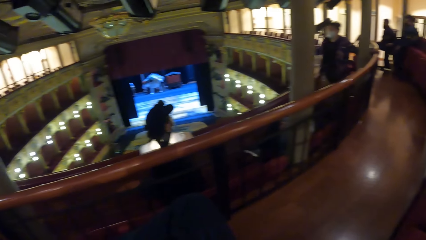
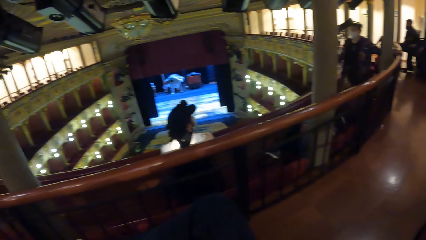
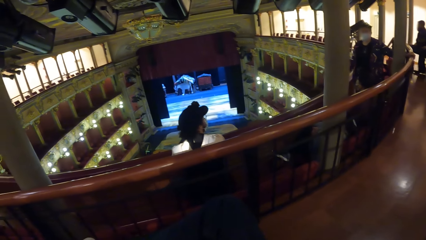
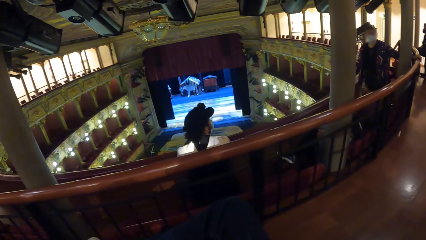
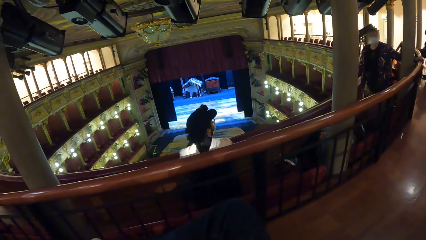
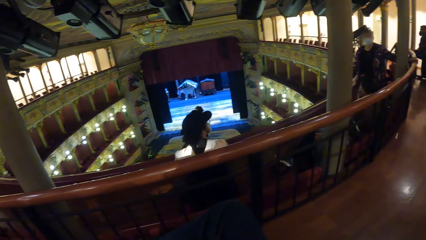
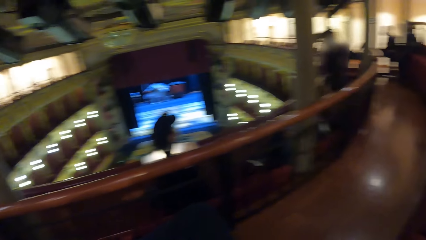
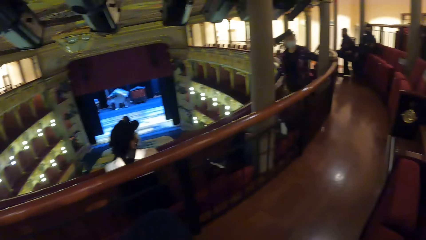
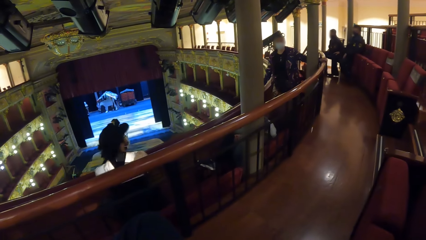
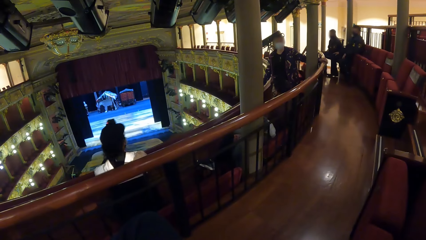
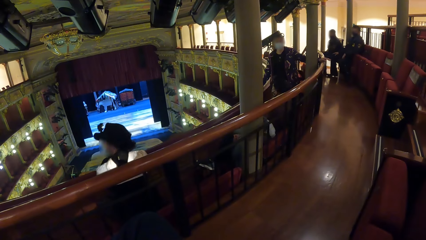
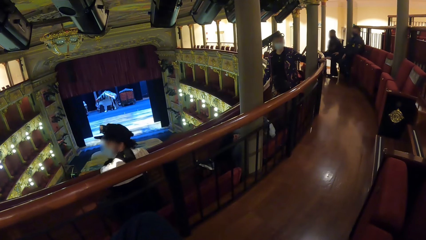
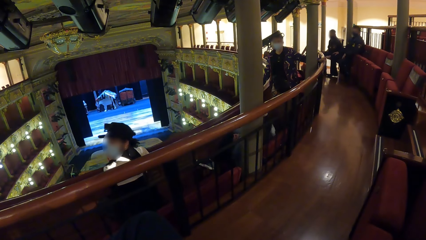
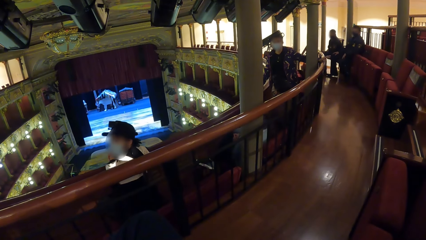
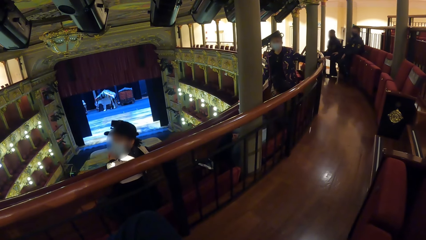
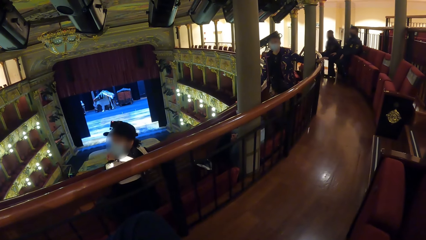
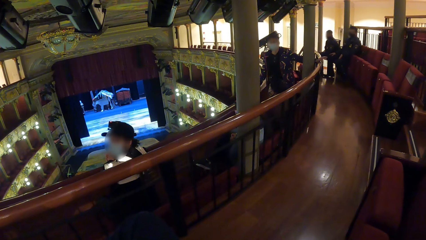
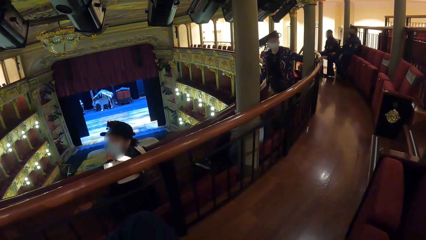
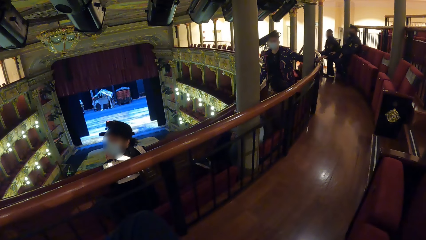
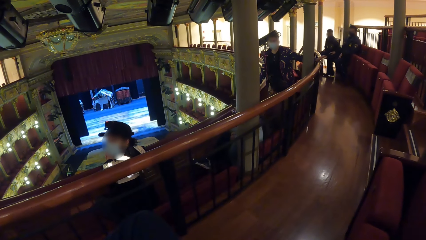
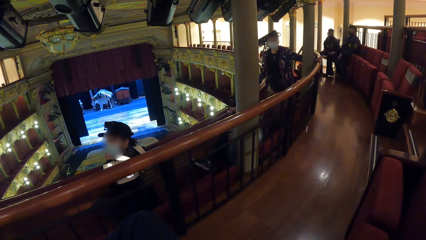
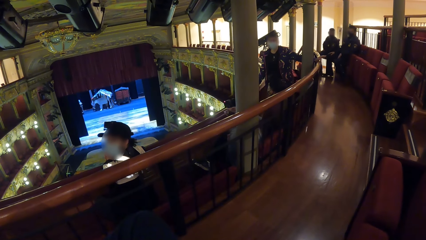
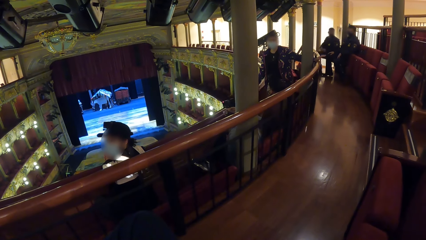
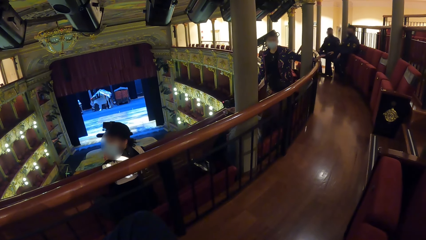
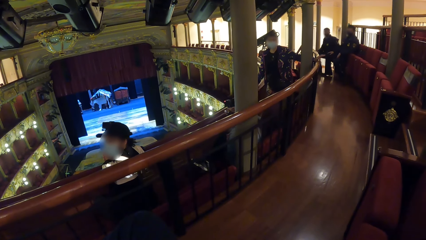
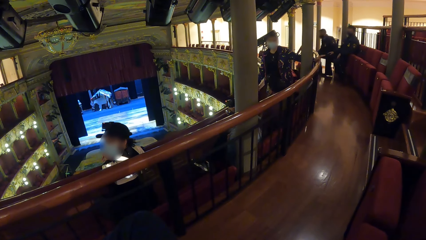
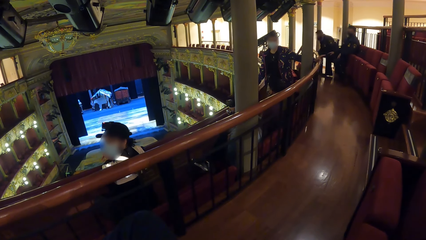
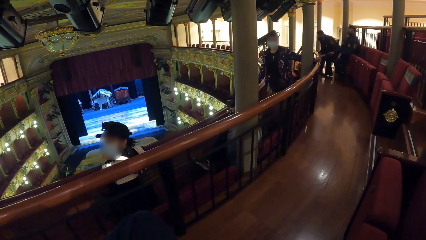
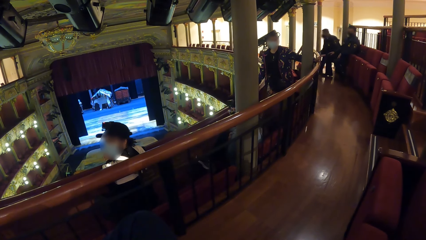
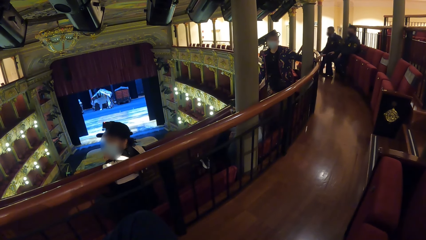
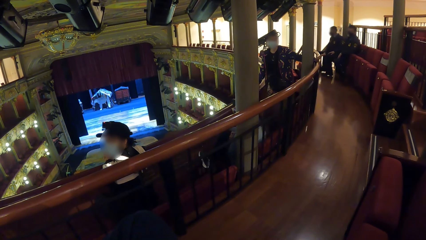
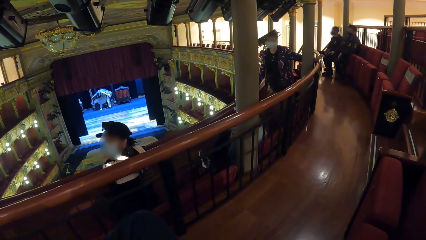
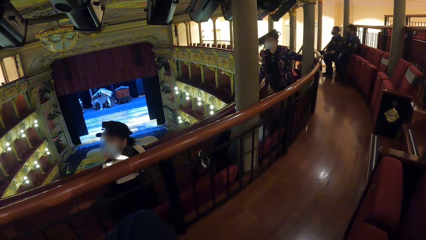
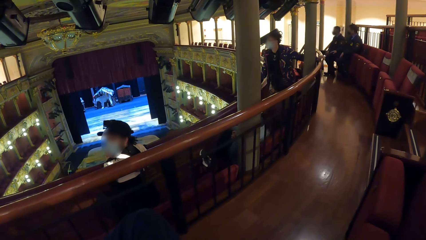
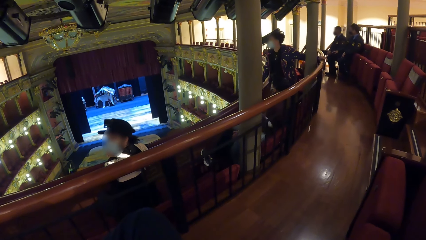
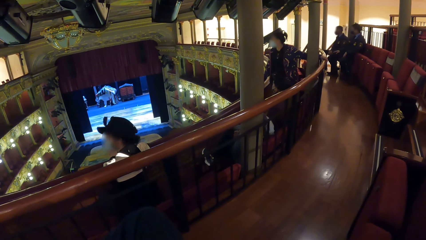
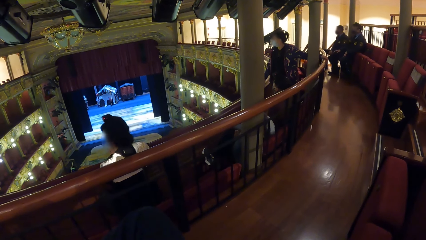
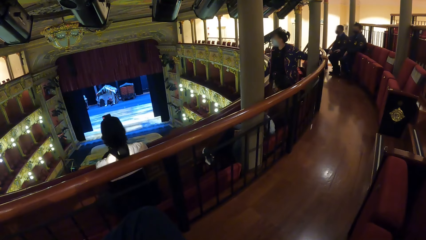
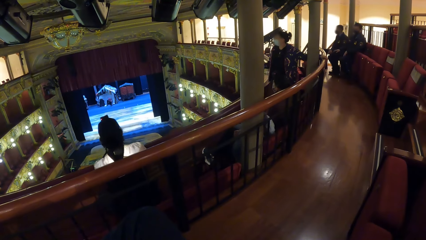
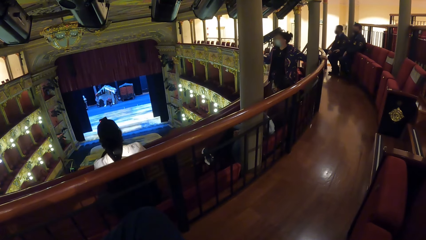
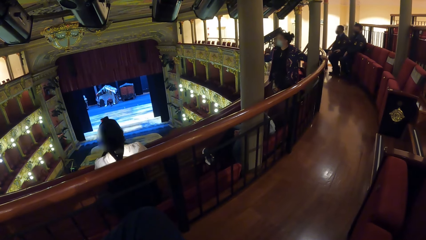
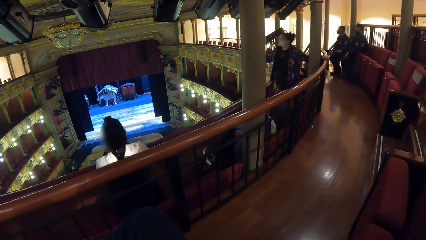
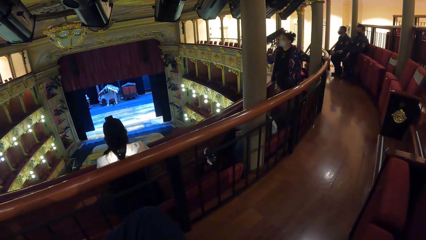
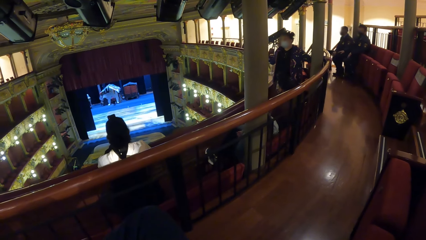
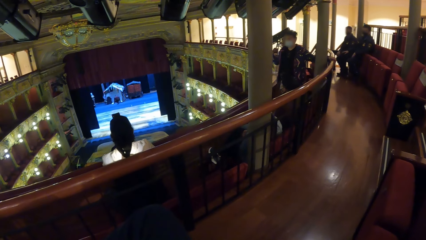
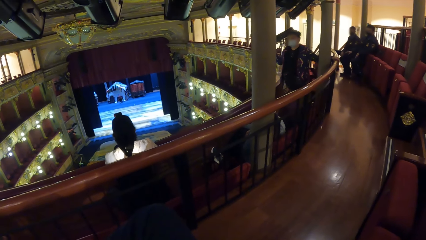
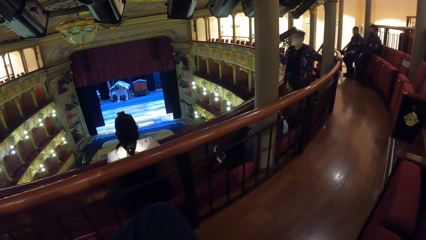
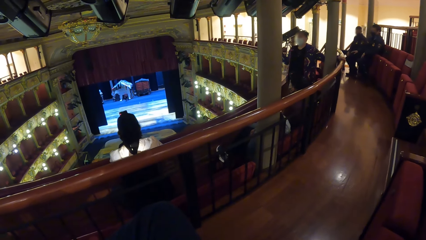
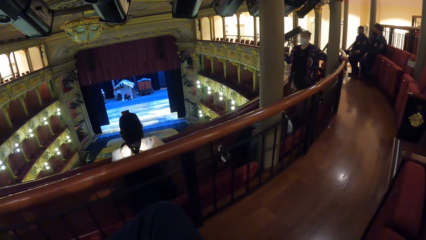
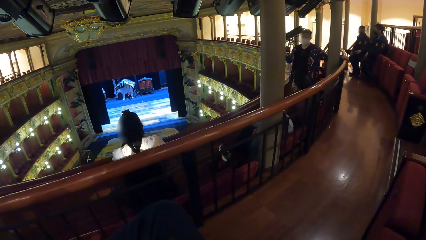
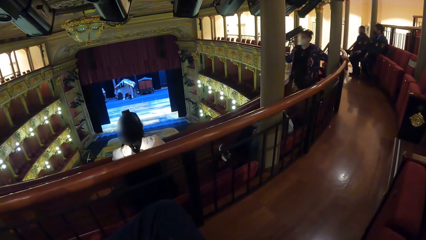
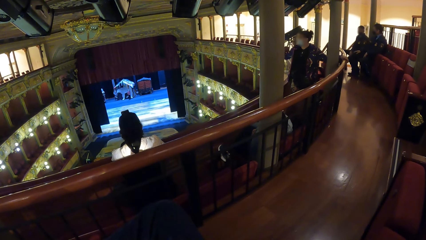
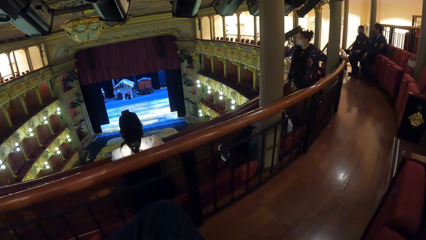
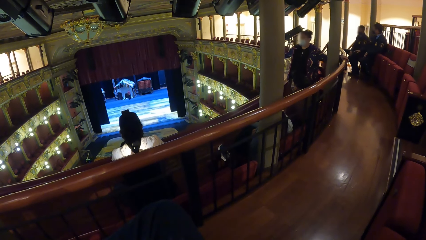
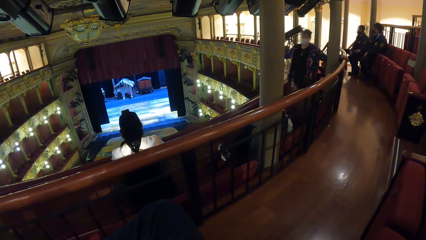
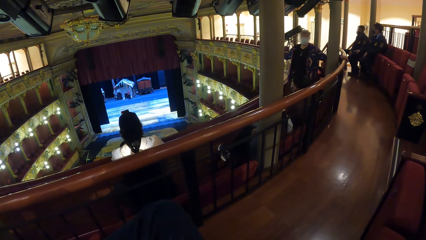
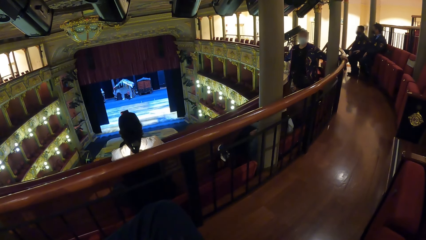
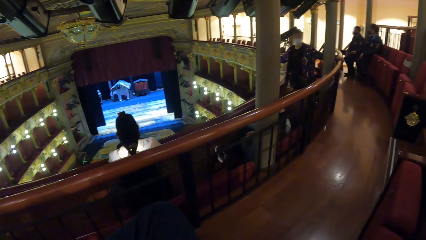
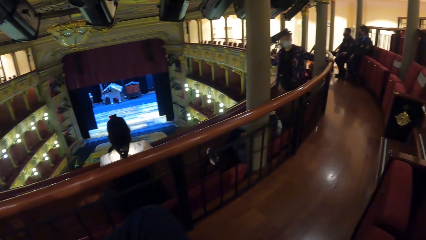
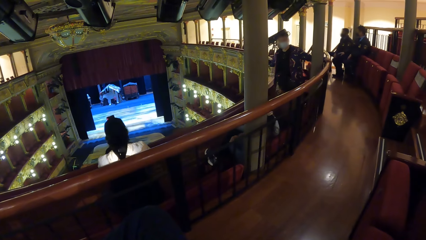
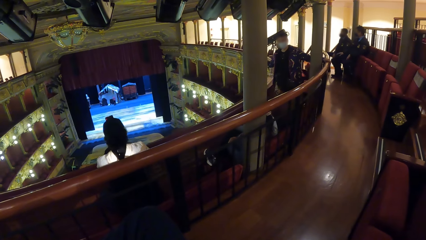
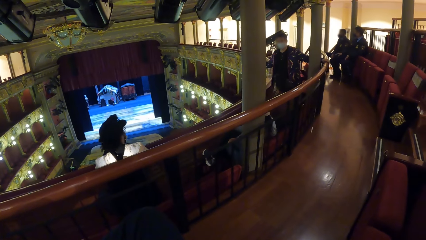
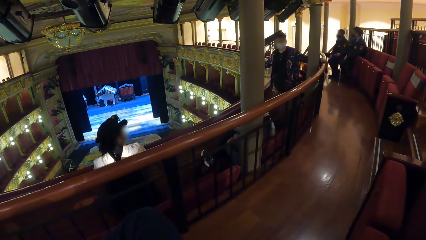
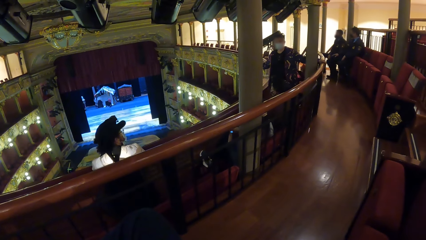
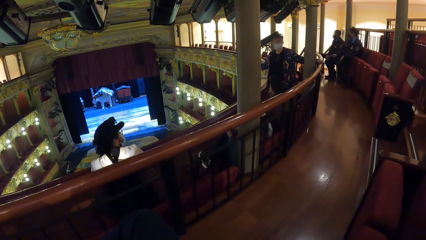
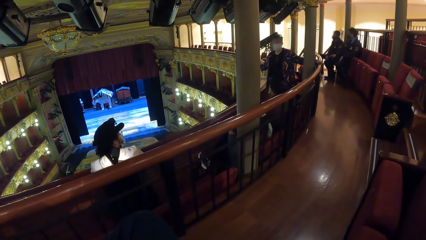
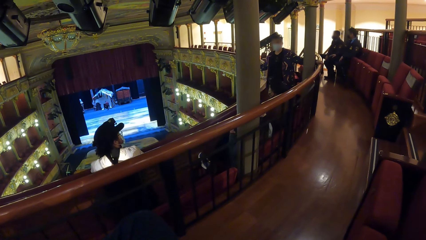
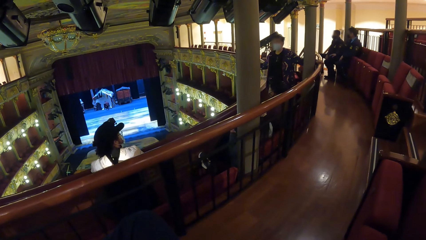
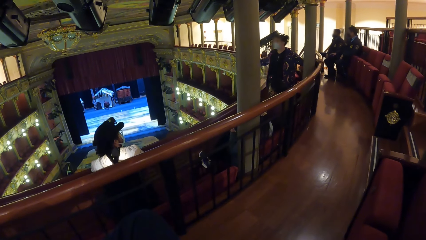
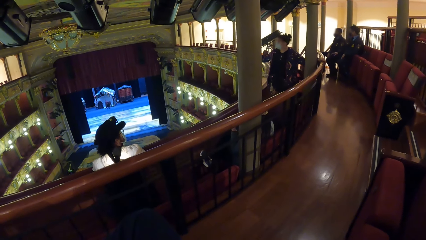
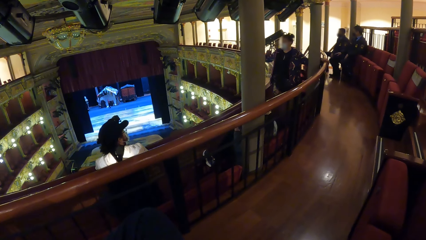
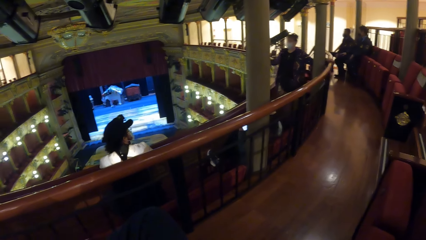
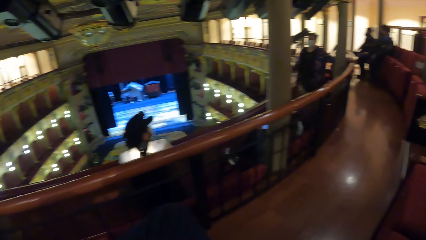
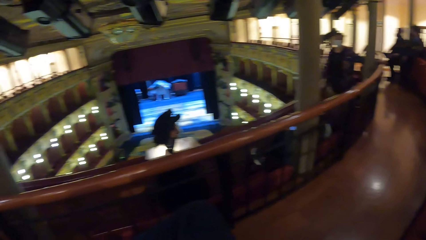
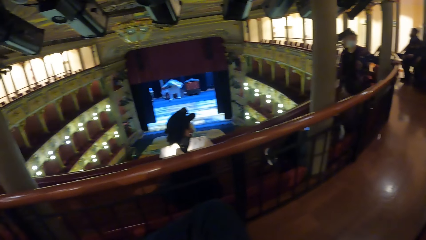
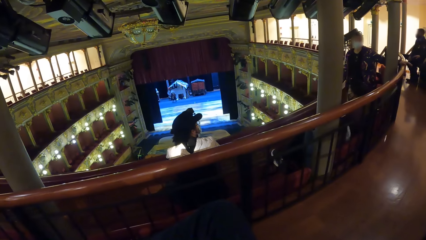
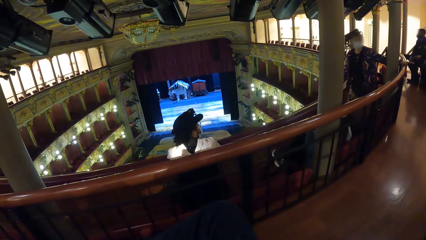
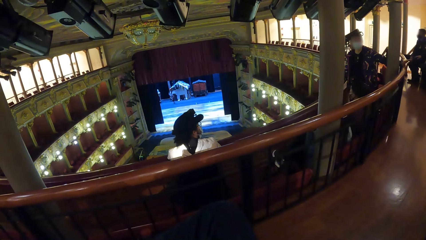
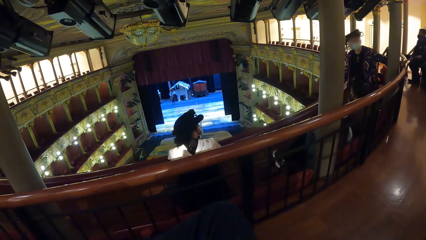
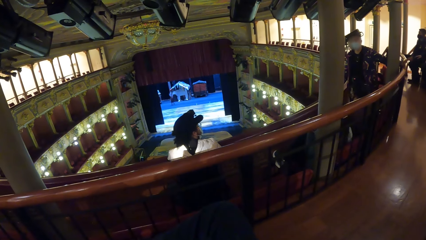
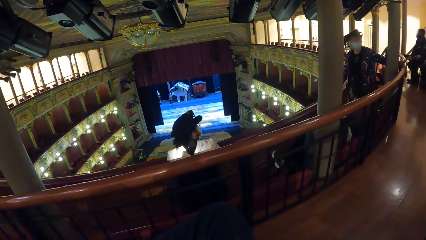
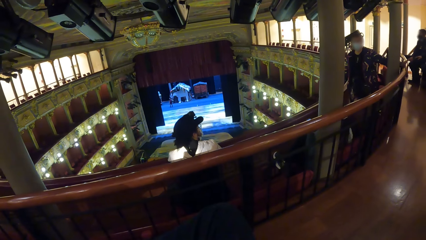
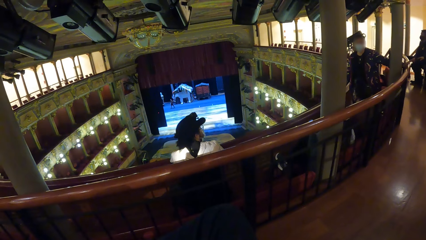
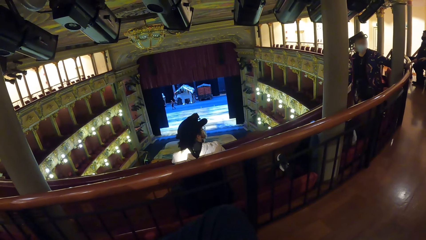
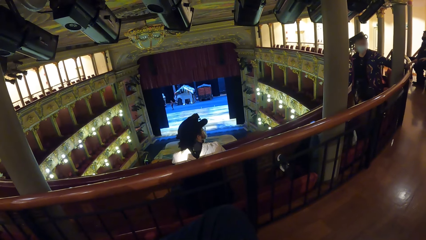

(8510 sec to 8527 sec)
The woman looks at the camera wearer. The camera wearer looks. The woman gestures with her right hand.
